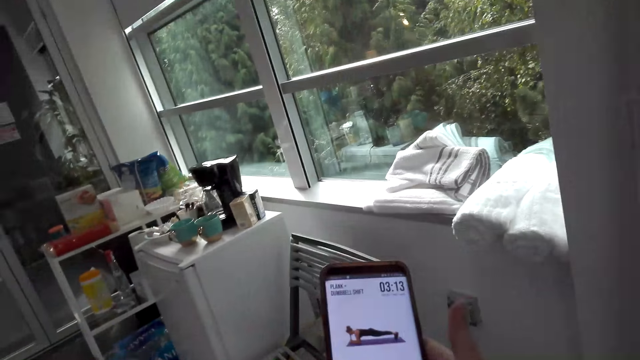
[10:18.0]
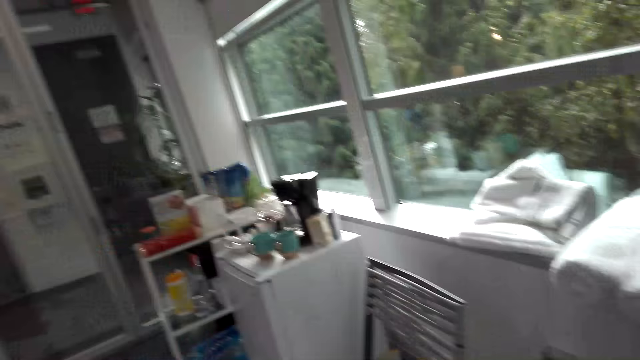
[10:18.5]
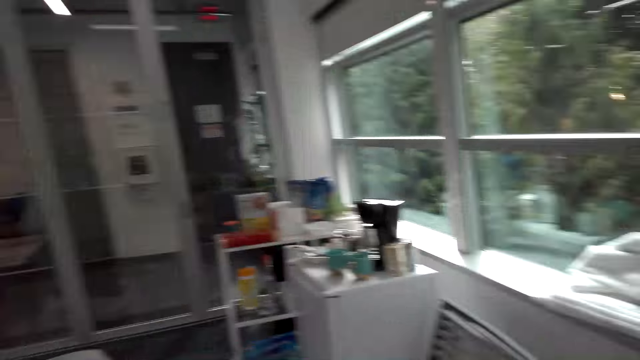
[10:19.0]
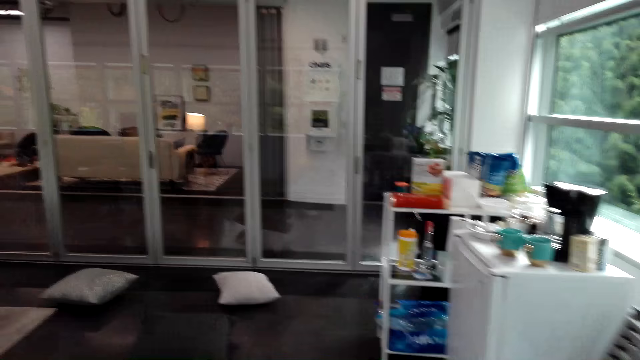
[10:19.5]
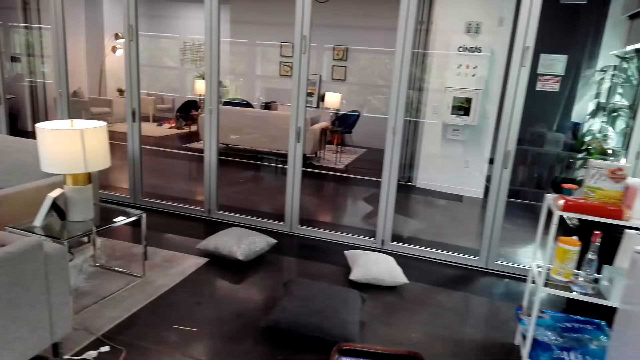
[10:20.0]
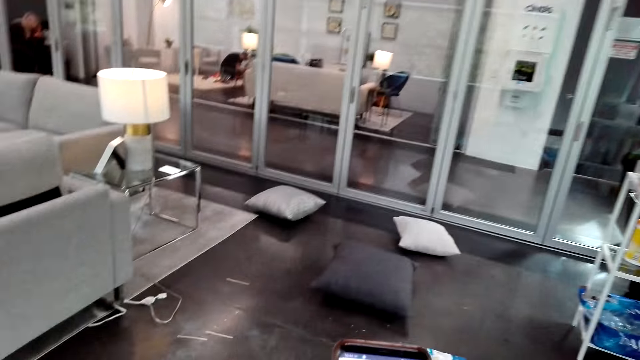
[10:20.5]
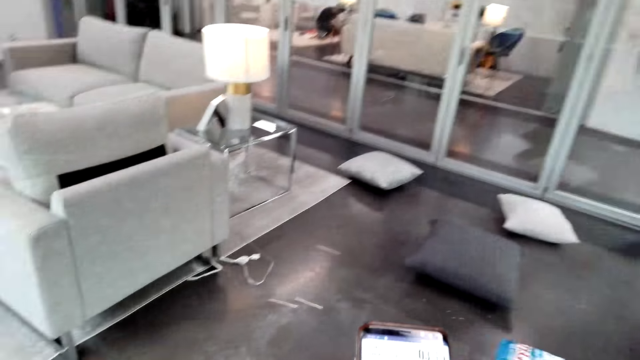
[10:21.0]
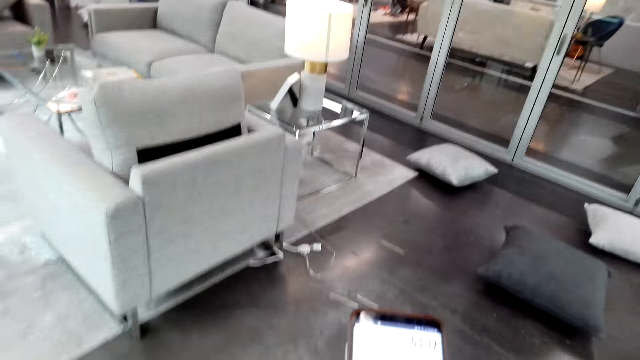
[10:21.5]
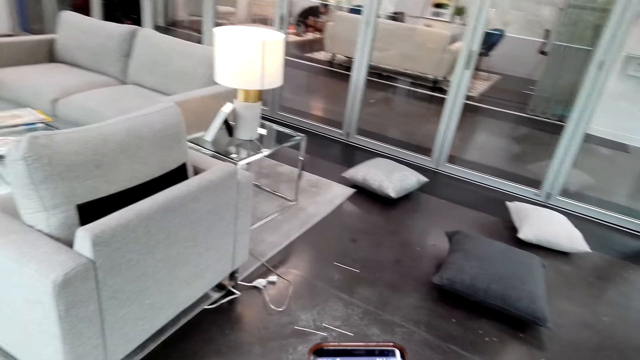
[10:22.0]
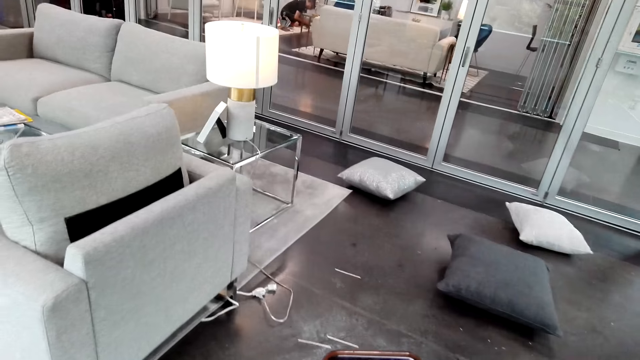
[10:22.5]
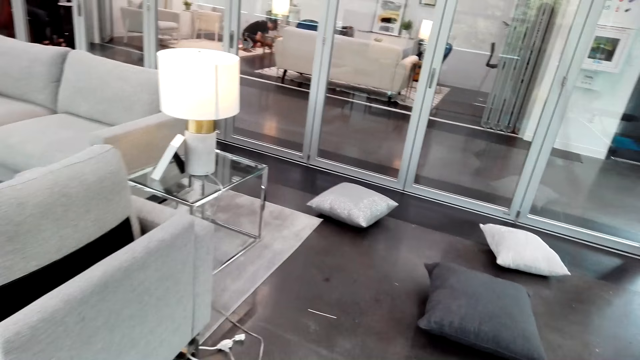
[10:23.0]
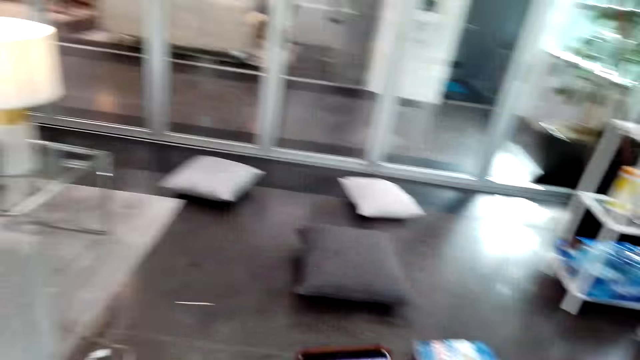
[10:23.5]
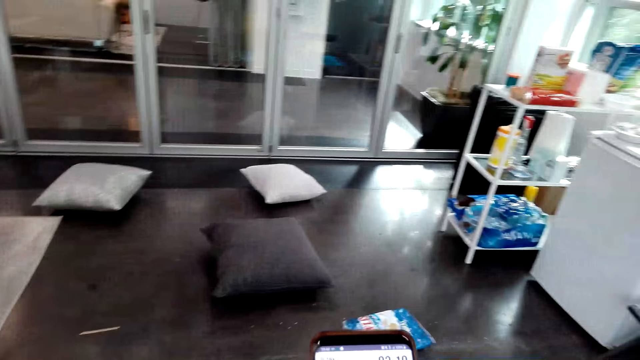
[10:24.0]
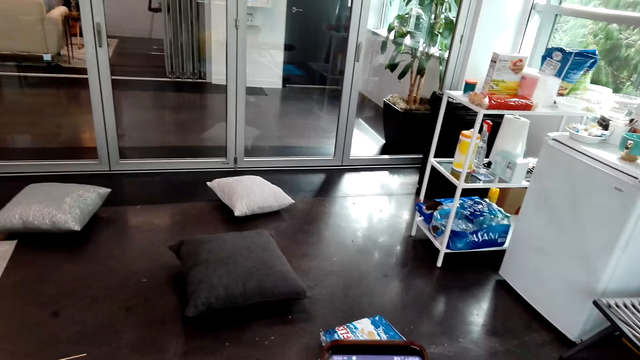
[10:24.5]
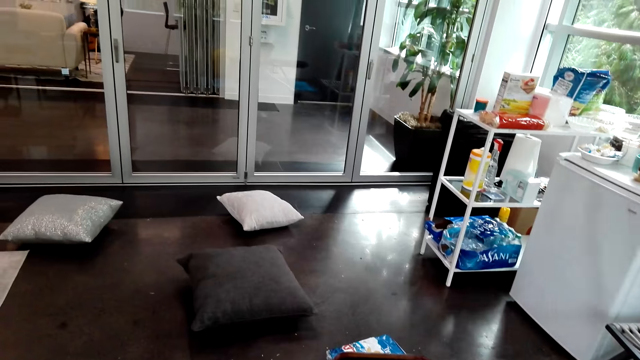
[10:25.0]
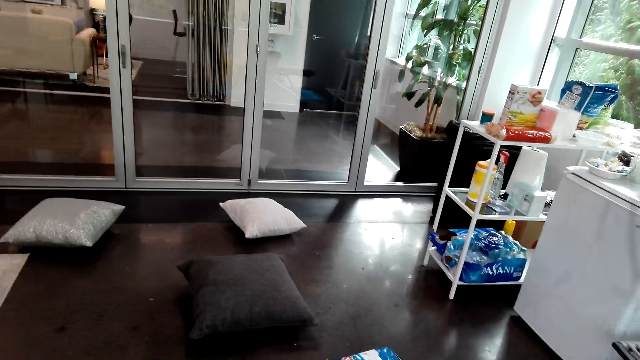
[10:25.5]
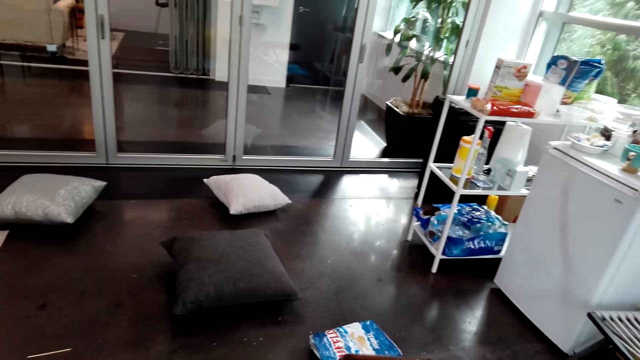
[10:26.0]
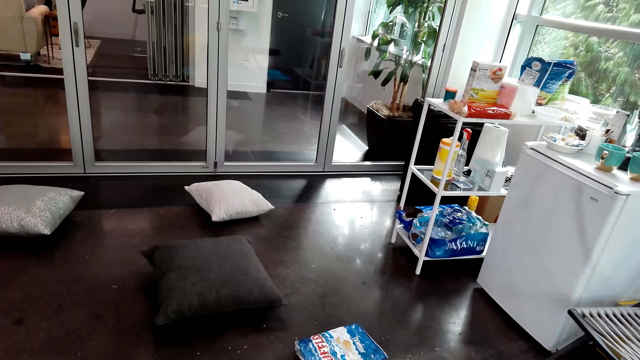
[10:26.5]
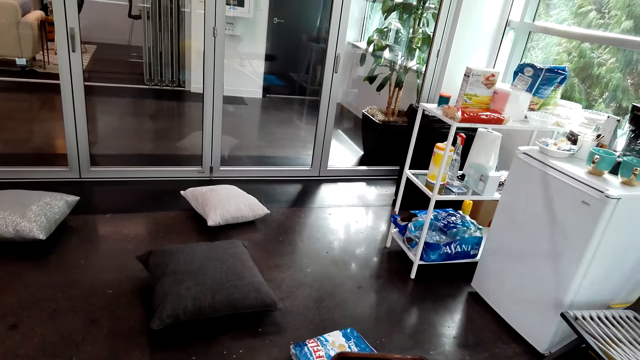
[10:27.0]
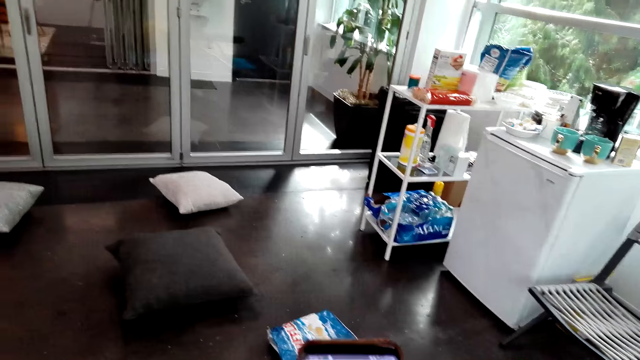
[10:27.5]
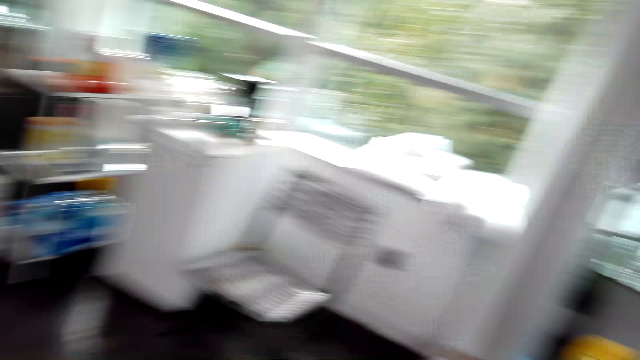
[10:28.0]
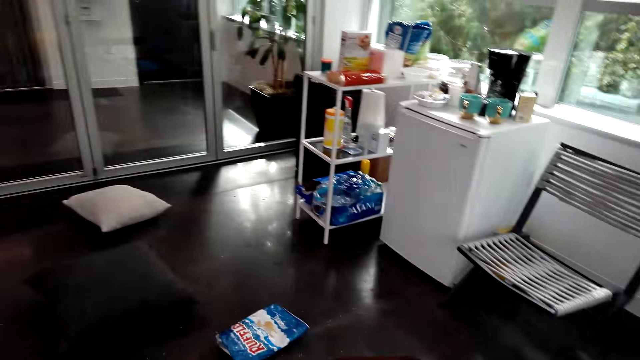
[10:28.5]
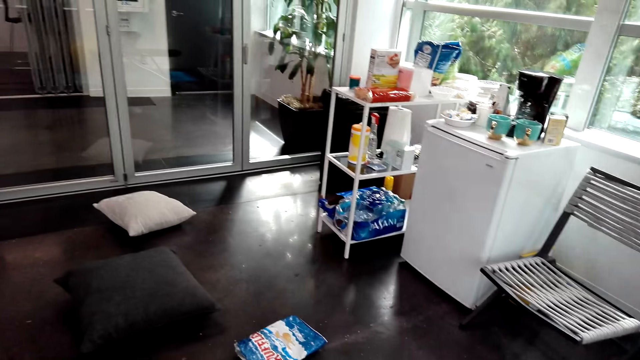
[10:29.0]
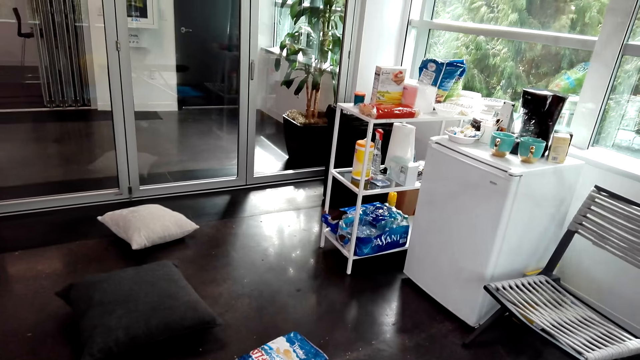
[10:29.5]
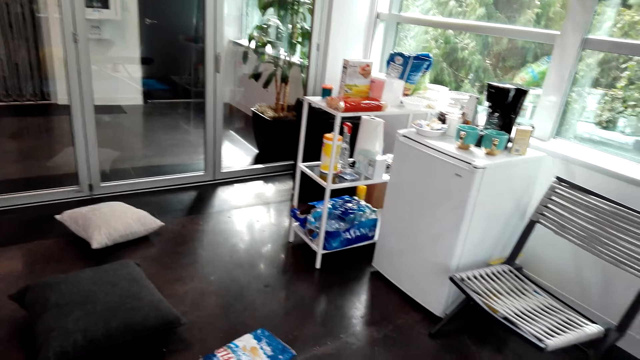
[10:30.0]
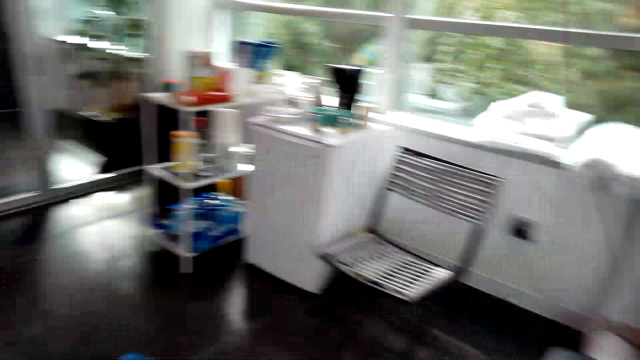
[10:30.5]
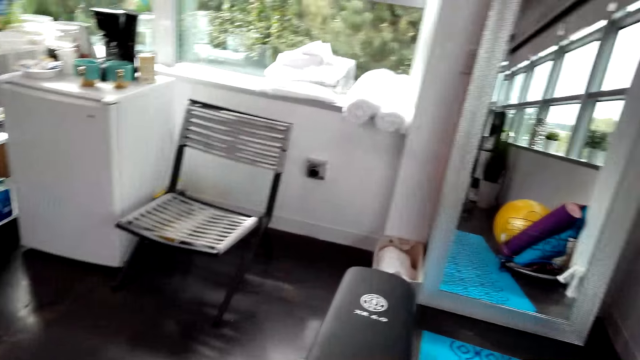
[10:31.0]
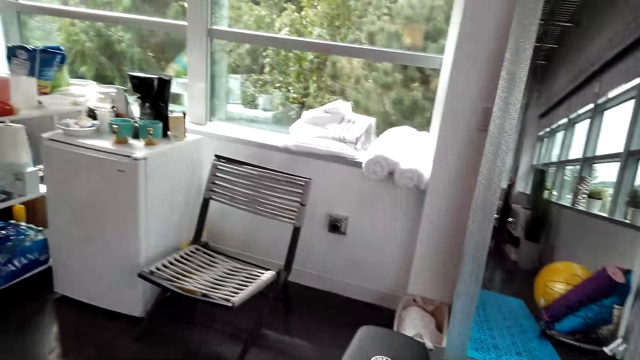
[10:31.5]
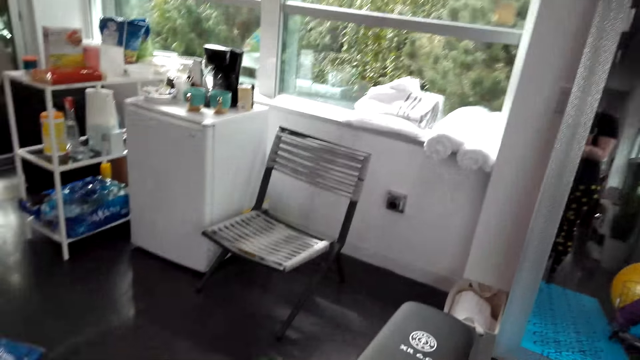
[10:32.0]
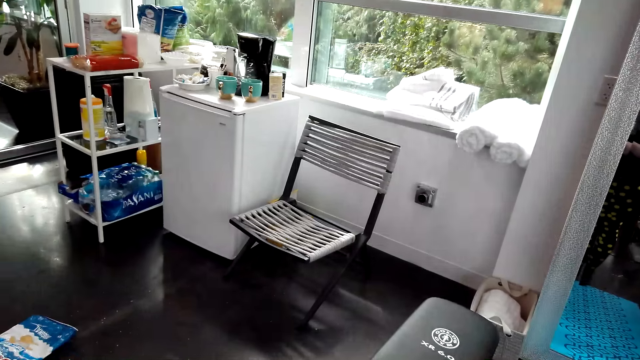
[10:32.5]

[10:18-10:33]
The camera wearer looks at the phone. She stands in the room holding her phone. She looks around.

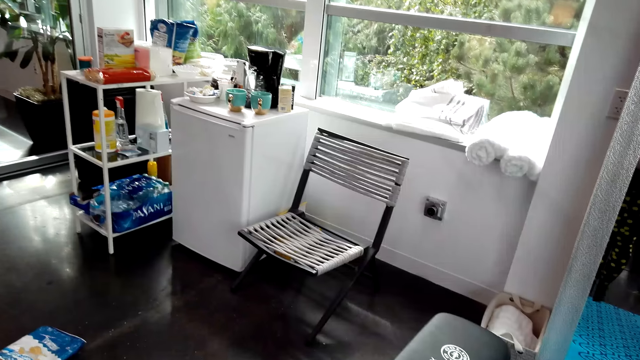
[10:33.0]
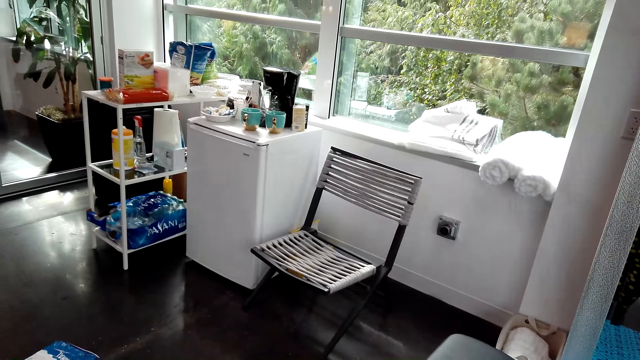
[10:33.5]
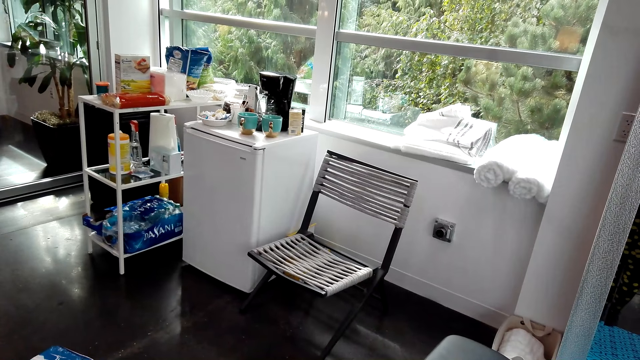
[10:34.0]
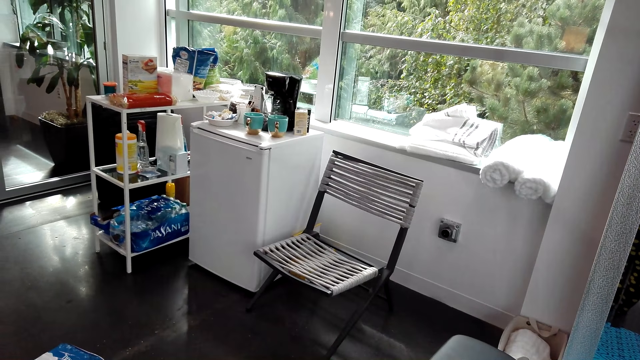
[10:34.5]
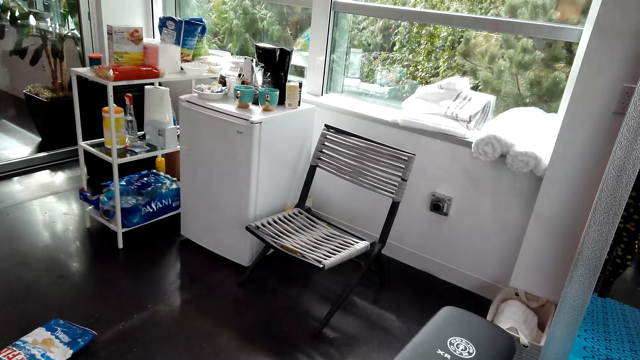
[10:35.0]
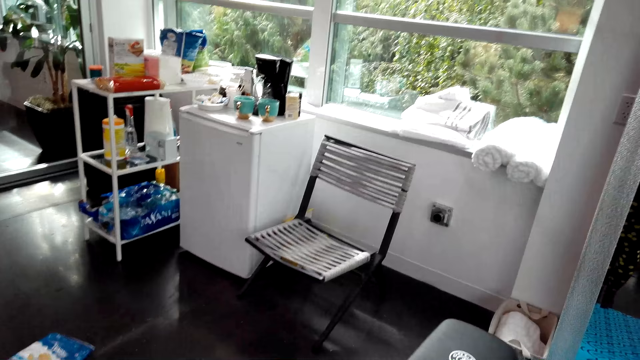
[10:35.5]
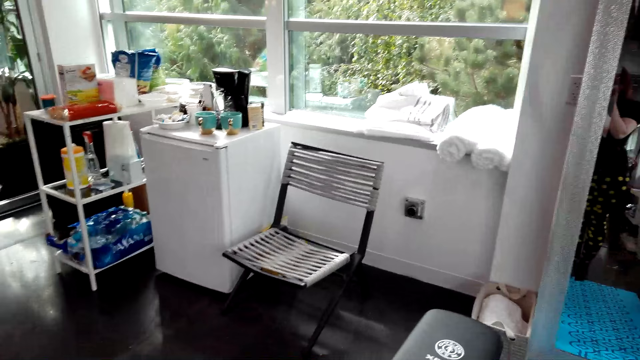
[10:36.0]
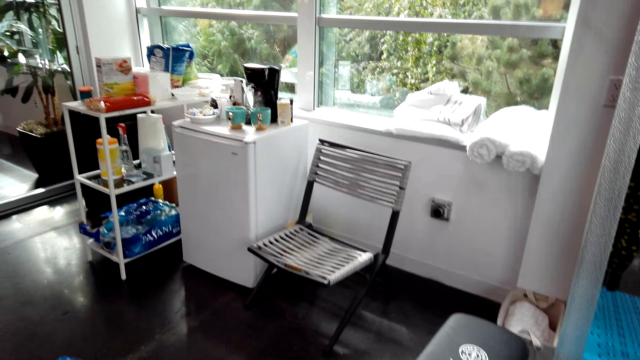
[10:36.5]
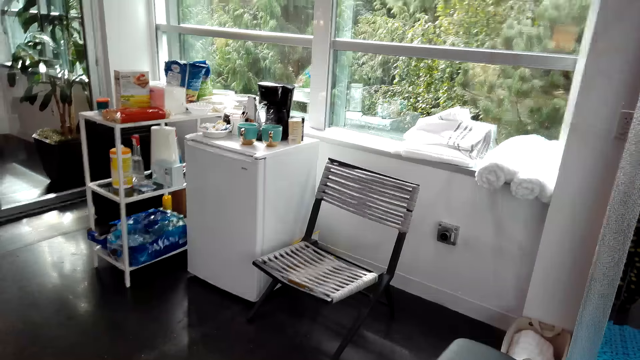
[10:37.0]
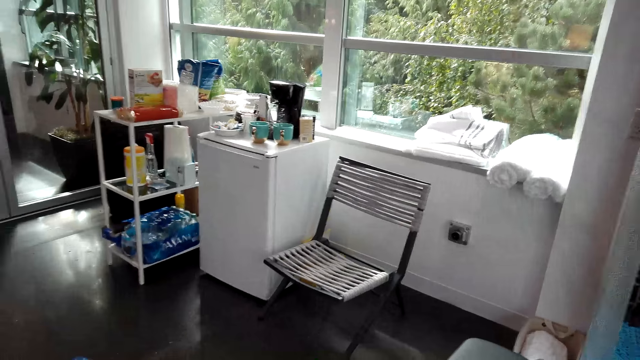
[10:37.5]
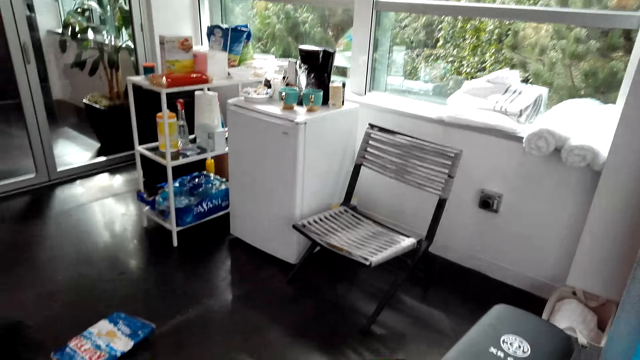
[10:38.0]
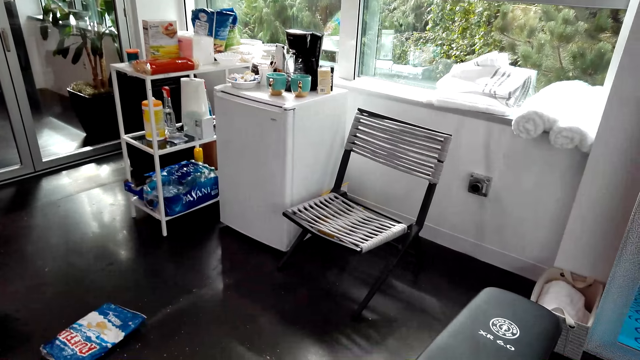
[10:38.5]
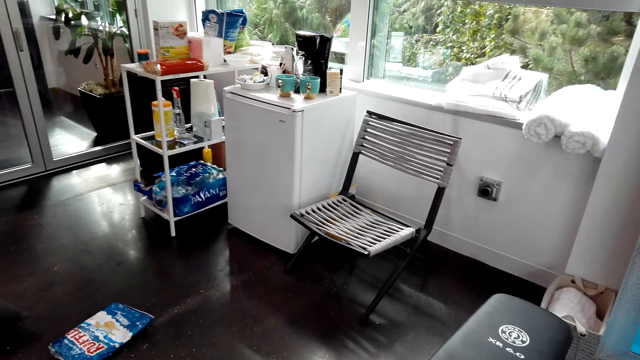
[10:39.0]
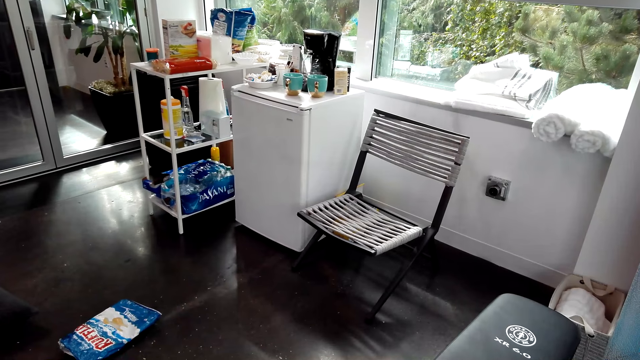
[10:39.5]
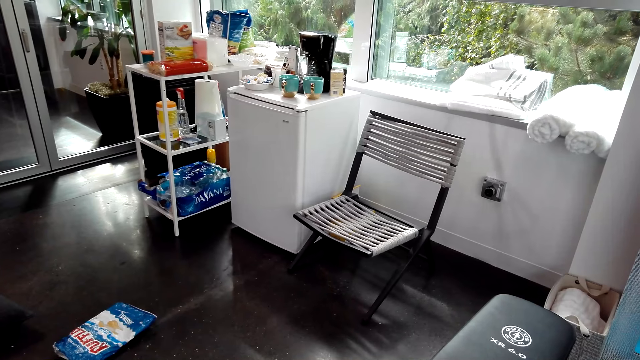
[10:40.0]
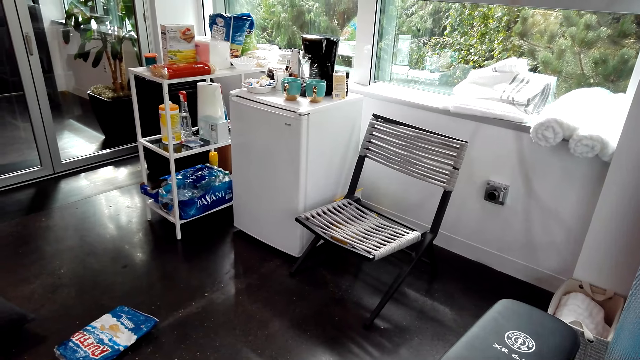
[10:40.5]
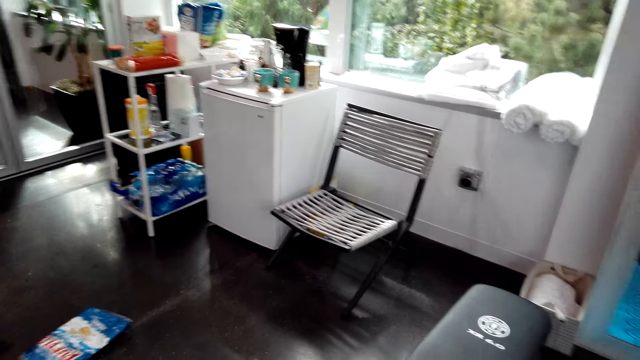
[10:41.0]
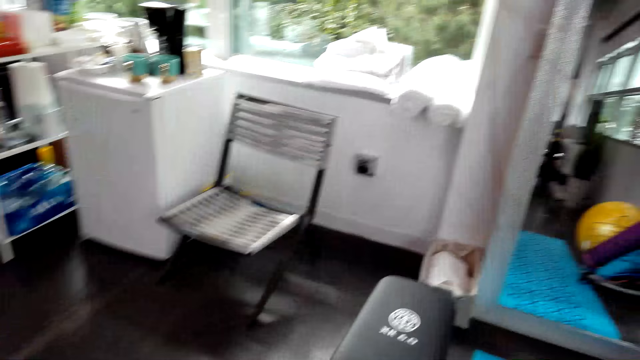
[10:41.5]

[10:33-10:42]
The camera wearer communicates.
